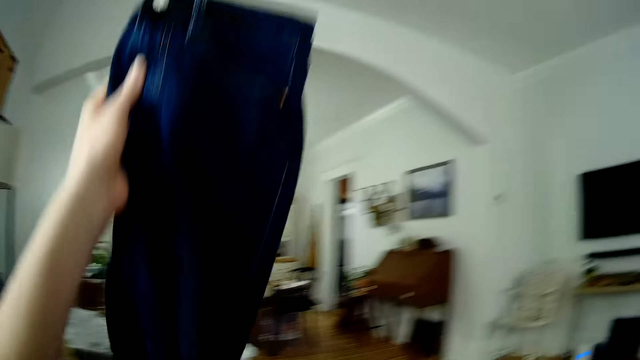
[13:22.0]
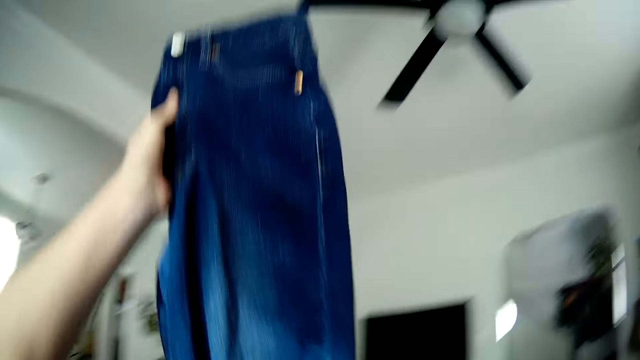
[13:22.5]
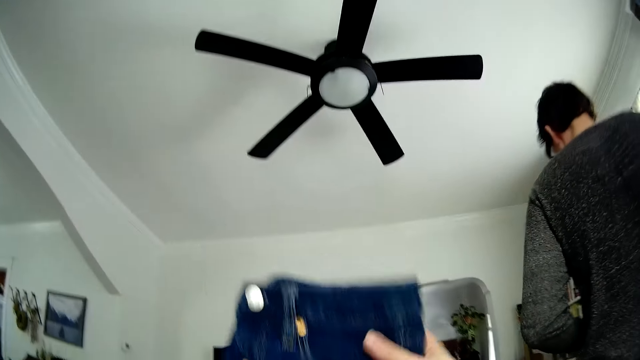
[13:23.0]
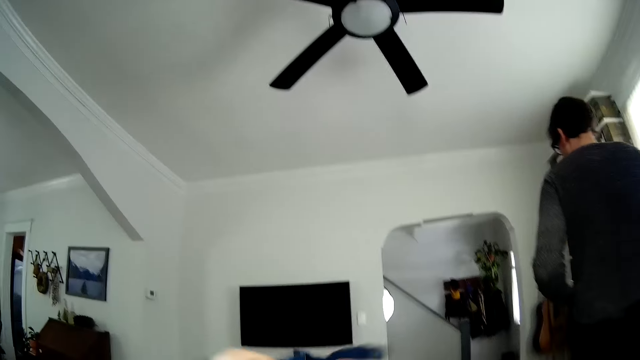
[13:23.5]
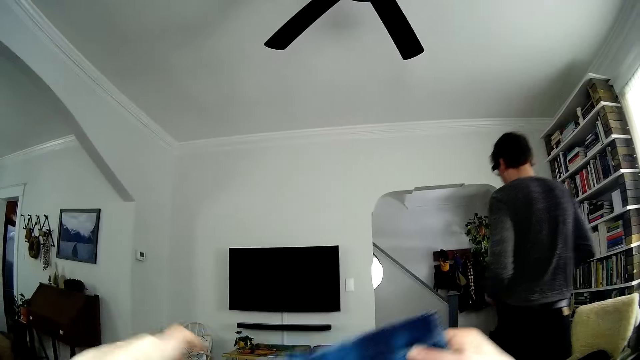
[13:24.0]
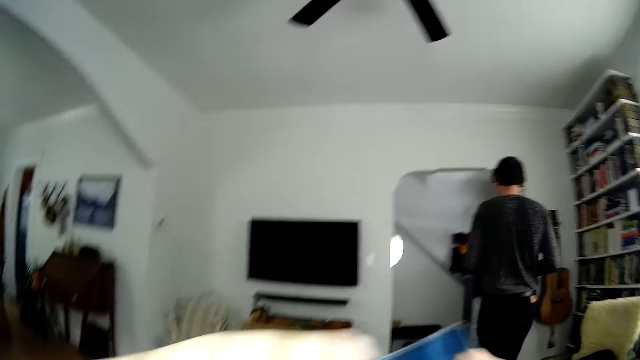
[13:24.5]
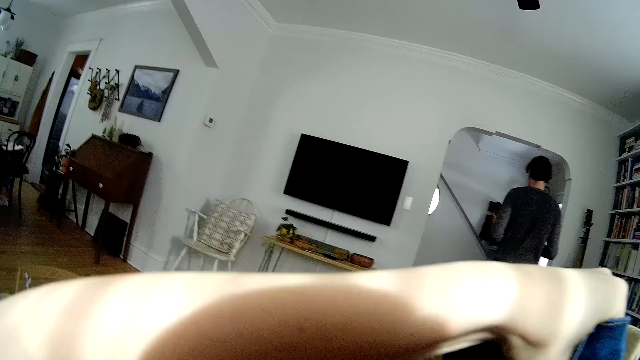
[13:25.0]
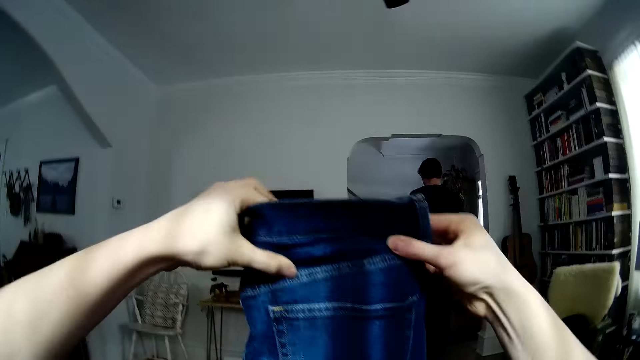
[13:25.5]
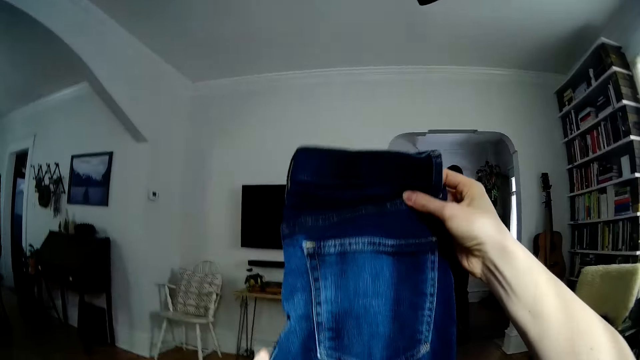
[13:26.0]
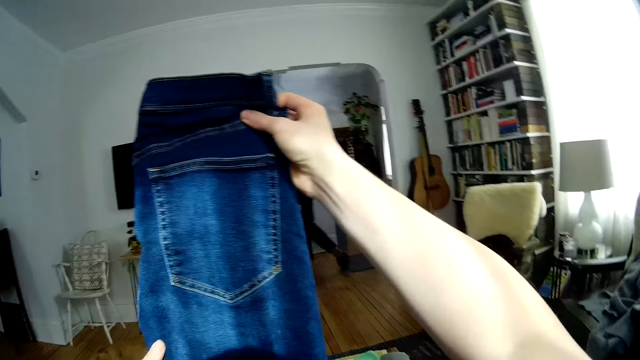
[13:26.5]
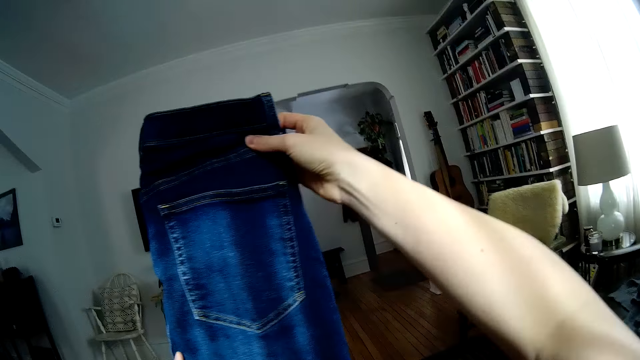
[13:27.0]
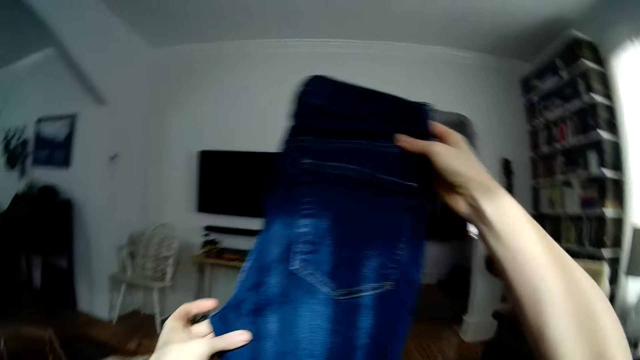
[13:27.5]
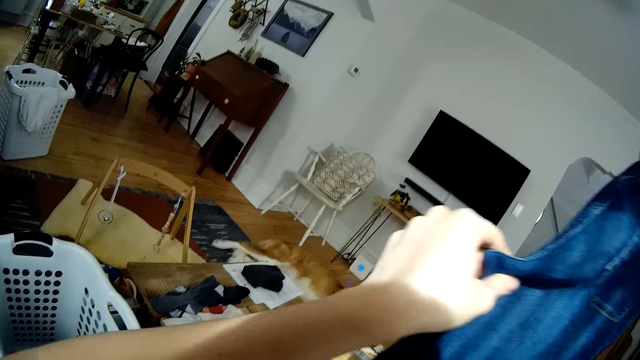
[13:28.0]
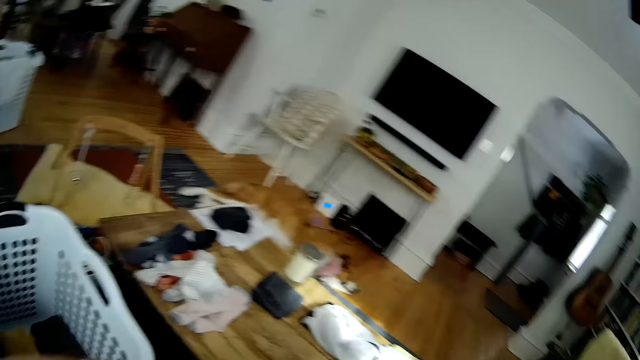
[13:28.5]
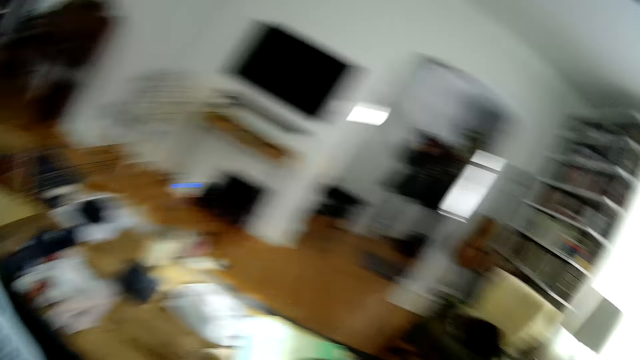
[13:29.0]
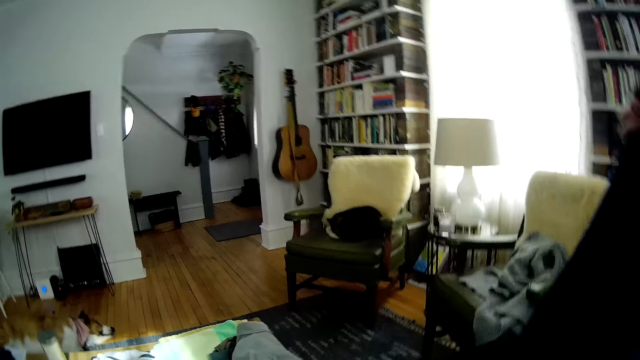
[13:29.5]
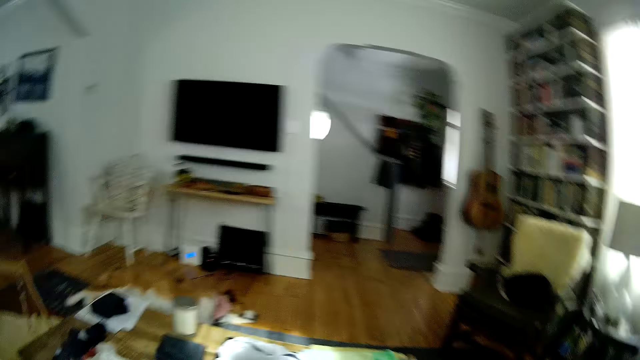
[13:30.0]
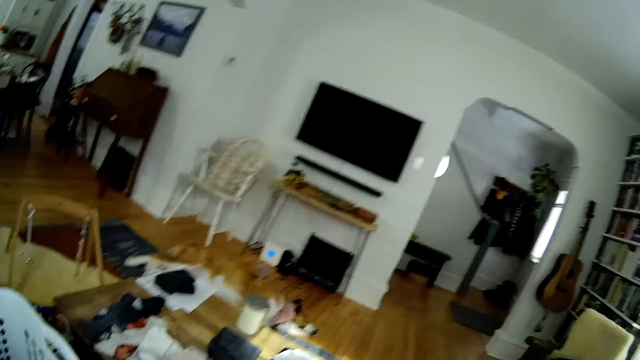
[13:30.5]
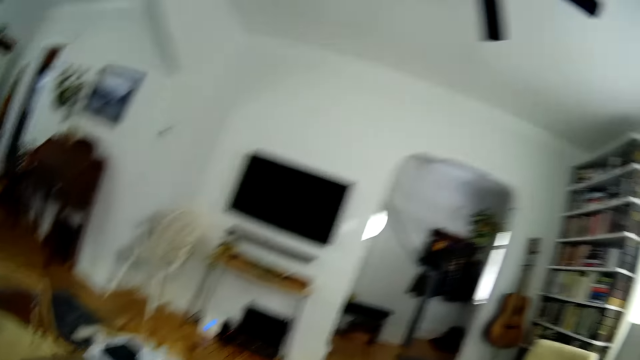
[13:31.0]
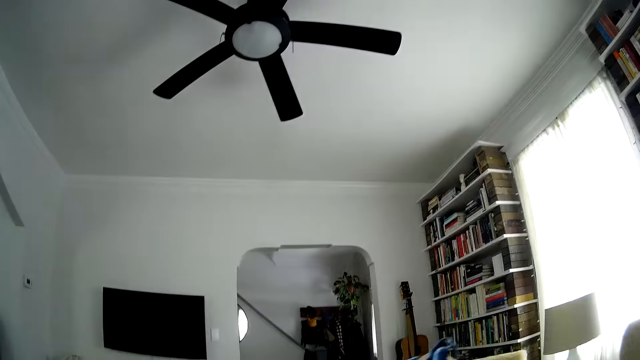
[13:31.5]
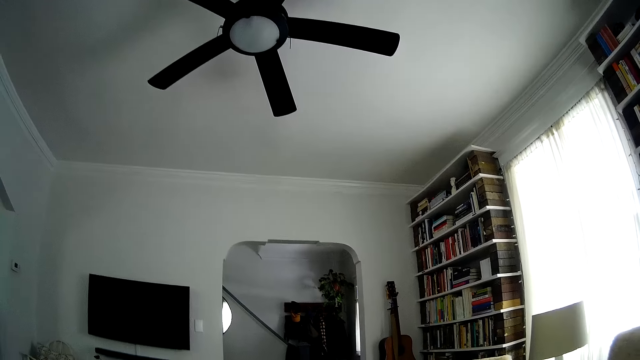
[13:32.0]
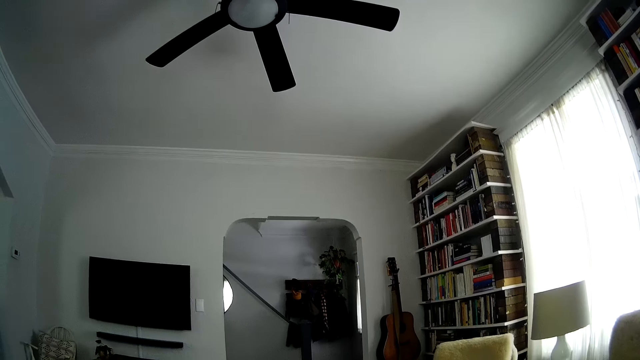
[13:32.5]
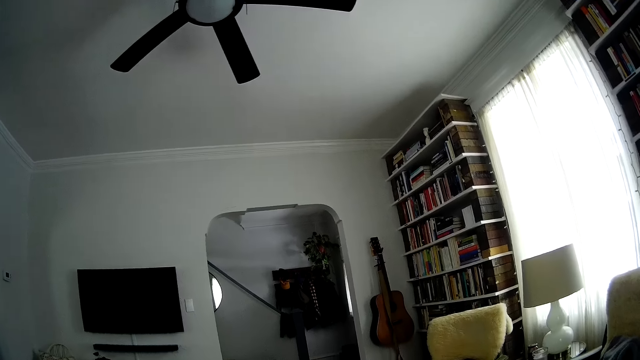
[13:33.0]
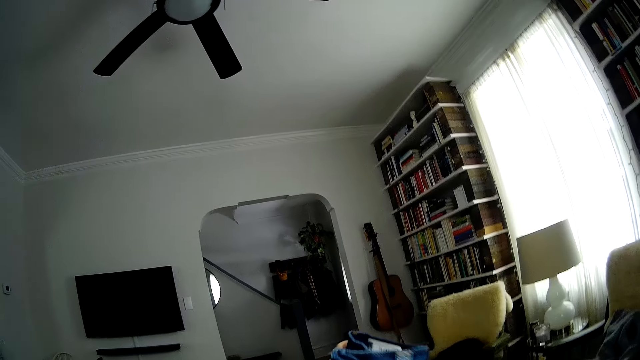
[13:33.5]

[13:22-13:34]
The camera wearer picks a cloth from the couch with her left hand. A person walks in the room. The camera wearer folds the cloth with both hands. She looks round.

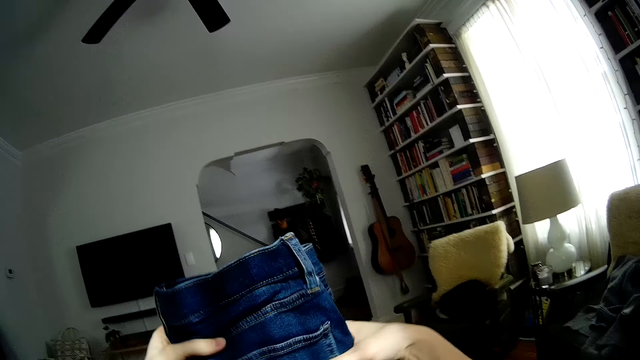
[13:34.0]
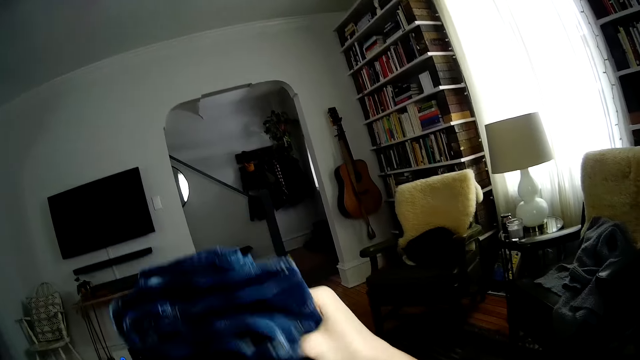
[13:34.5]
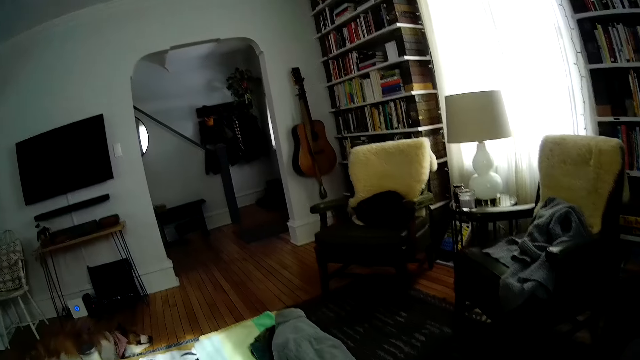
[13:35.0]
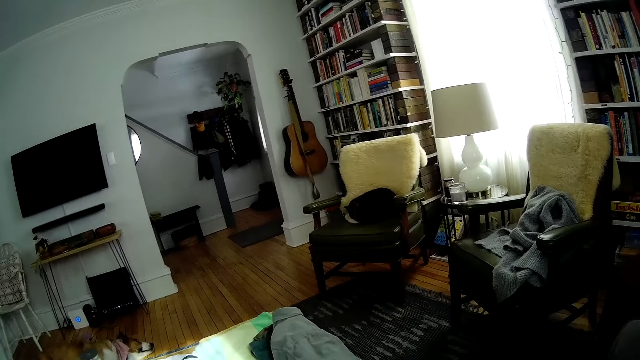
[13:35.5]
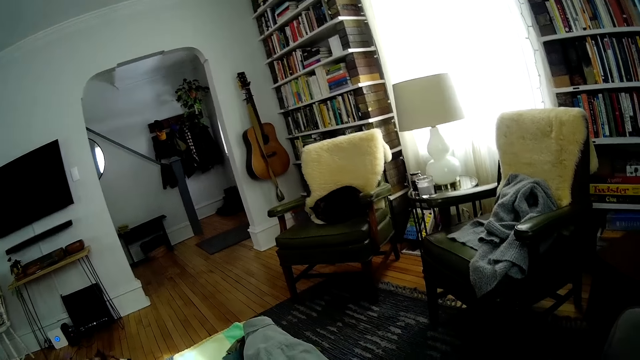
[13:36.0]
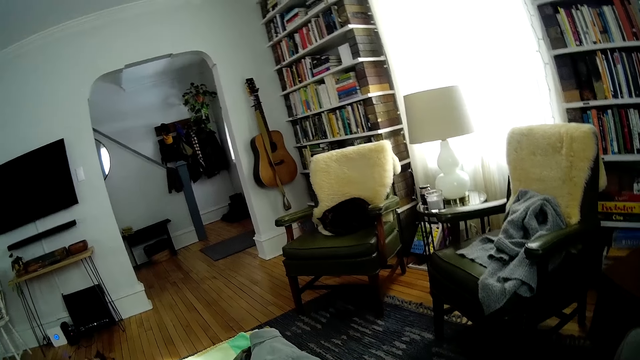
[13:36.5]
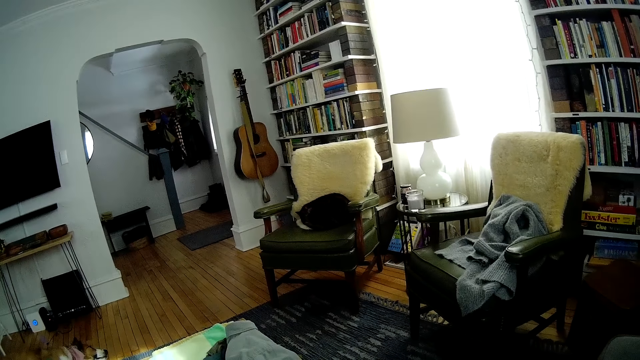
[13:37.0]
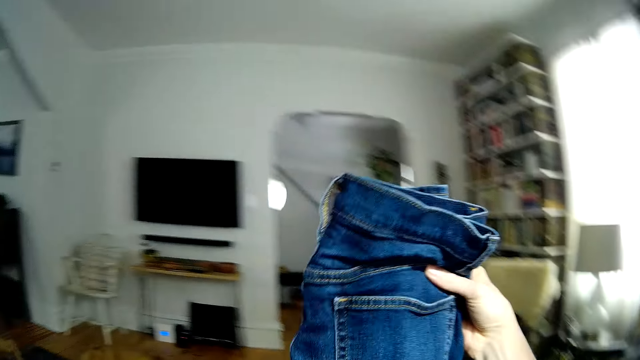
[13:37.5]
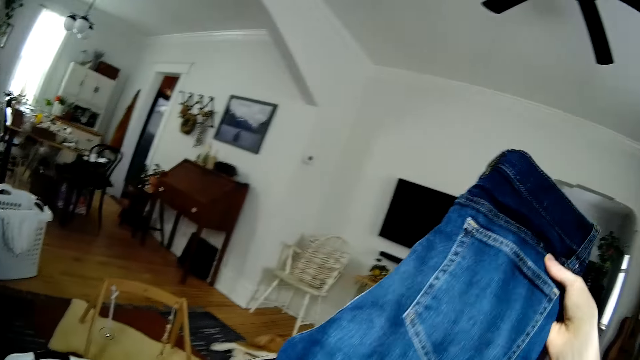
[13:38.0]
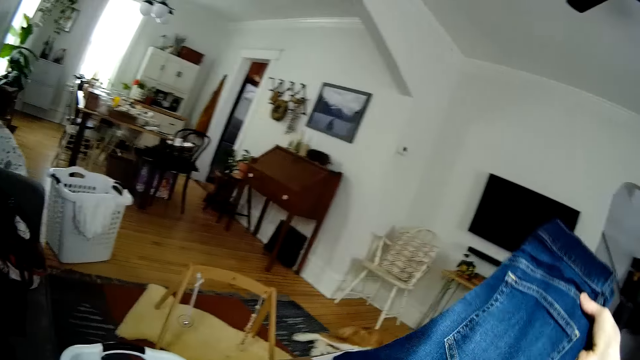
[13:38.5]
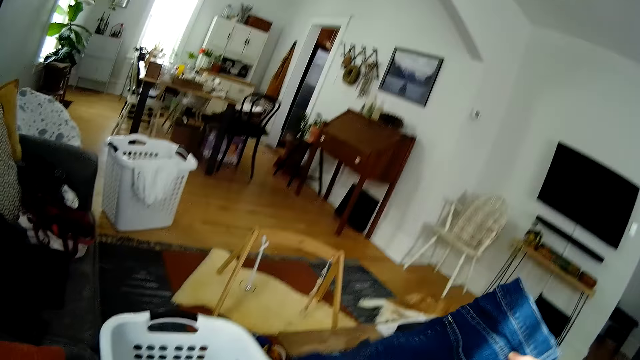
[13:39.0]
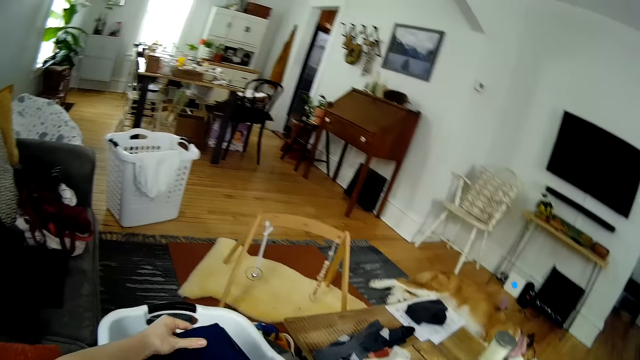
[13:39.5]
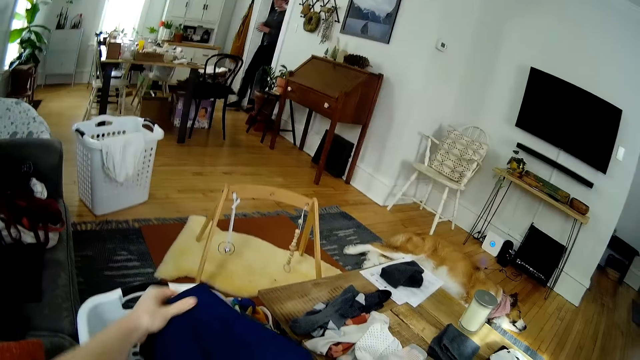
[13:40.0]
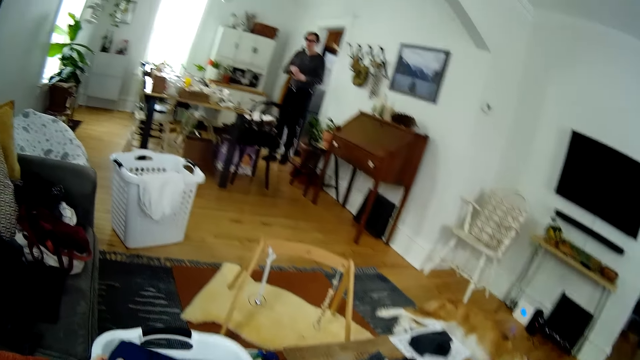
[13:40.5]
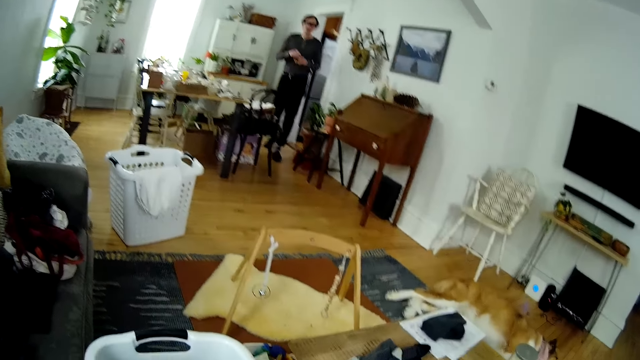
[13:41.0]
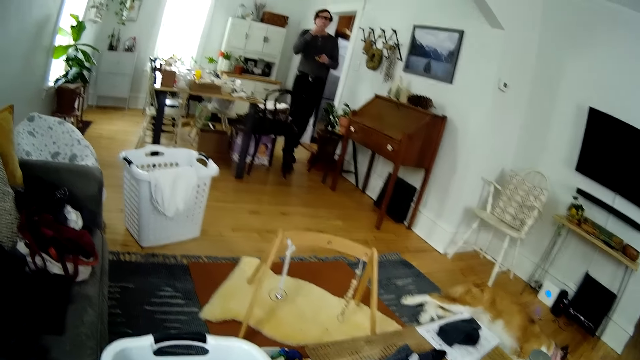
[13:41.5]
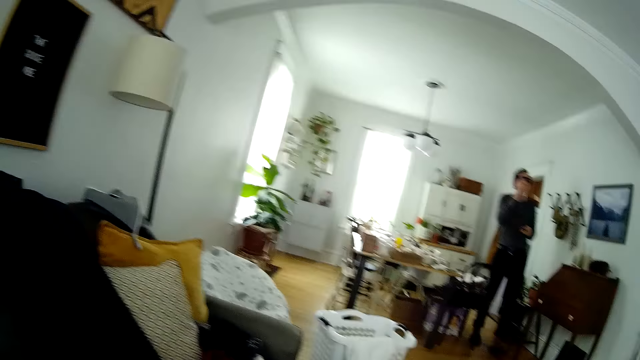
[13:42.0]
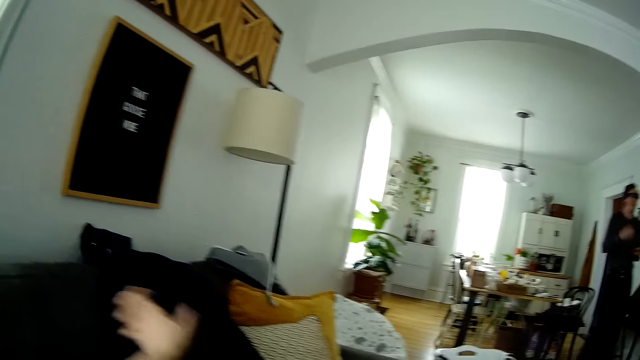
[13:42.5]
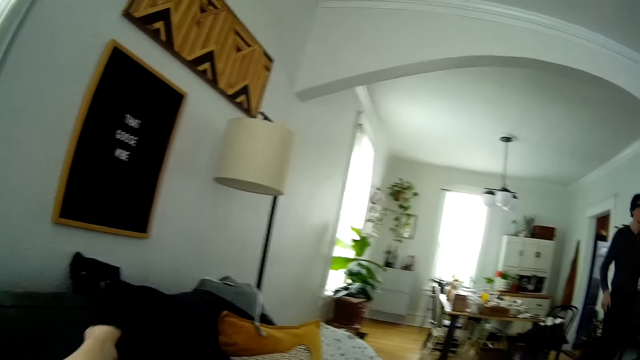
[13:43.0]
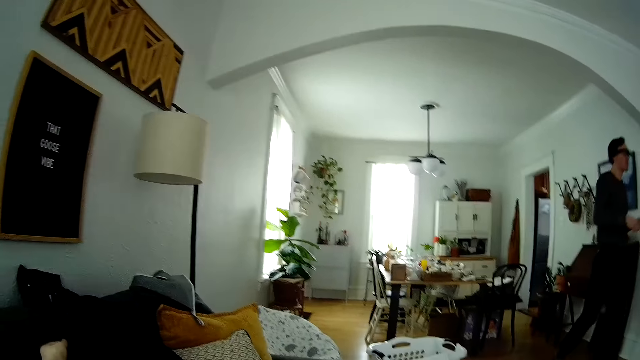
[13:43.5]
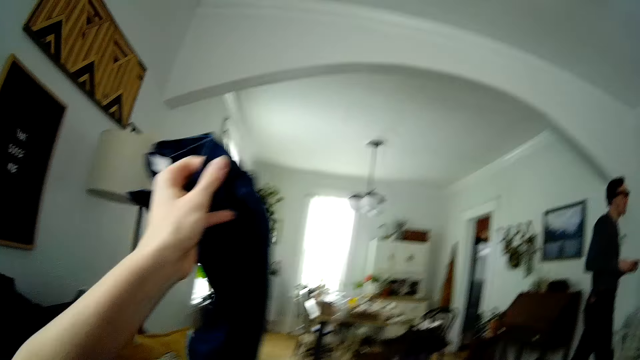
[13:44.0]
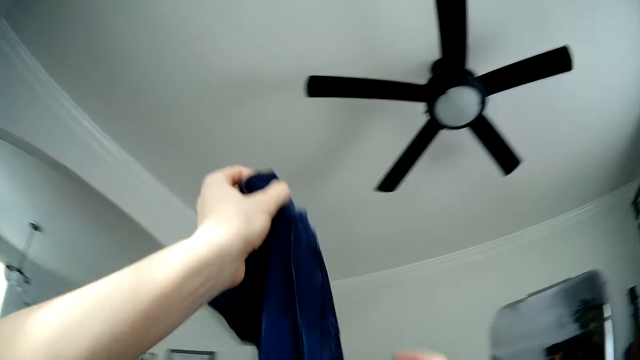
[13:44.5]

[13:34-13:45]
The camera wearer folds a trouser. A person walks in the room, eats and walks in the room. The camera wearer picks the trouser.
